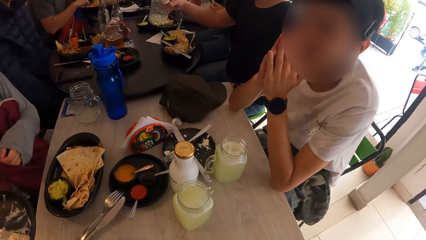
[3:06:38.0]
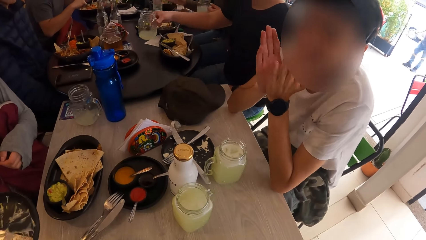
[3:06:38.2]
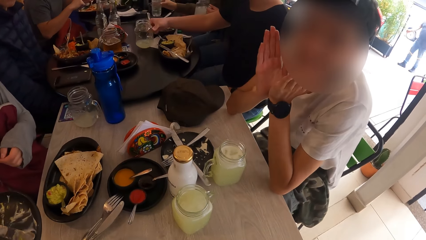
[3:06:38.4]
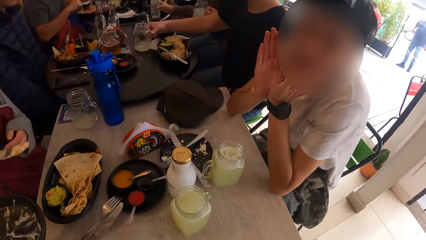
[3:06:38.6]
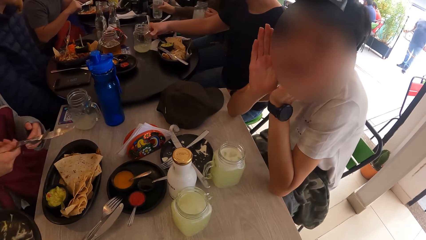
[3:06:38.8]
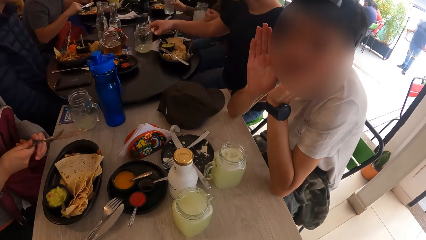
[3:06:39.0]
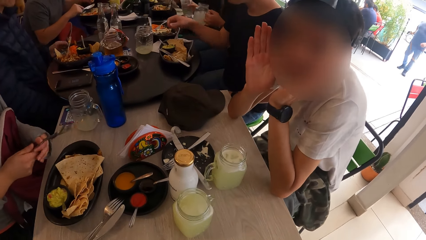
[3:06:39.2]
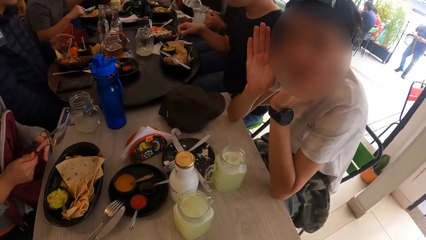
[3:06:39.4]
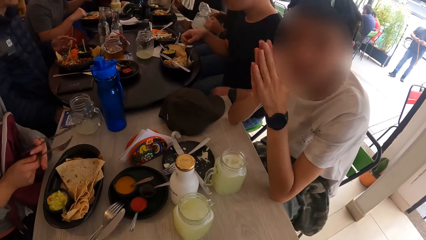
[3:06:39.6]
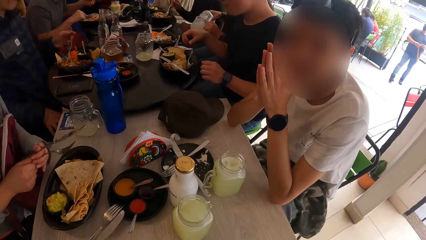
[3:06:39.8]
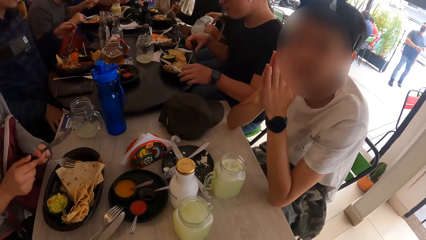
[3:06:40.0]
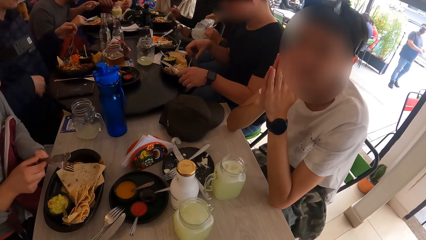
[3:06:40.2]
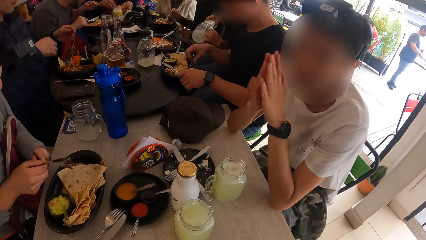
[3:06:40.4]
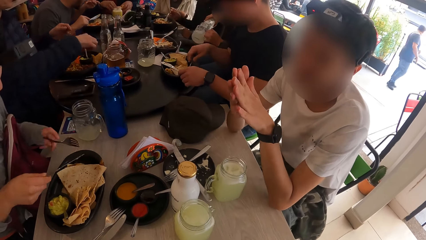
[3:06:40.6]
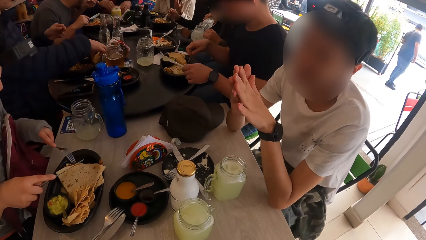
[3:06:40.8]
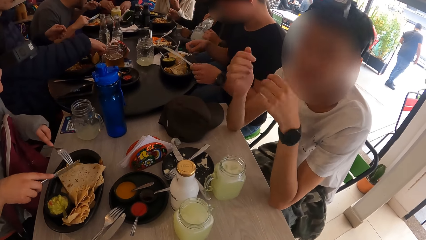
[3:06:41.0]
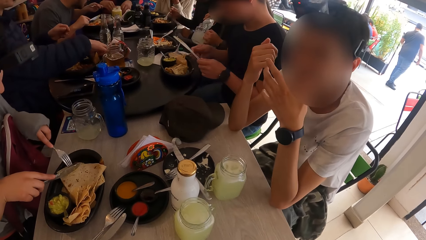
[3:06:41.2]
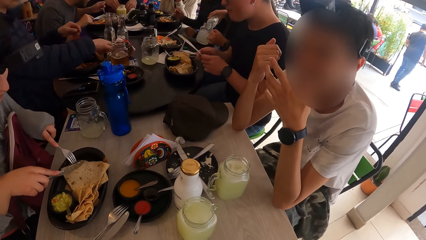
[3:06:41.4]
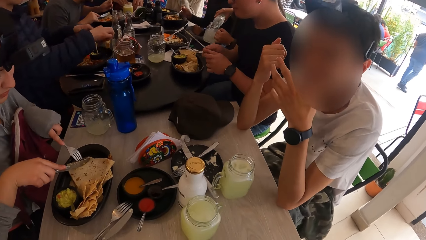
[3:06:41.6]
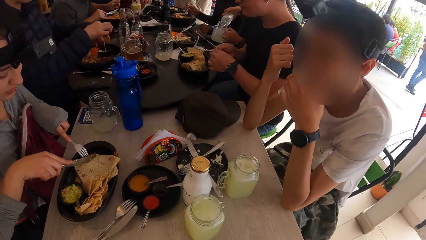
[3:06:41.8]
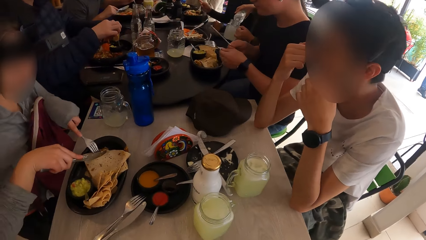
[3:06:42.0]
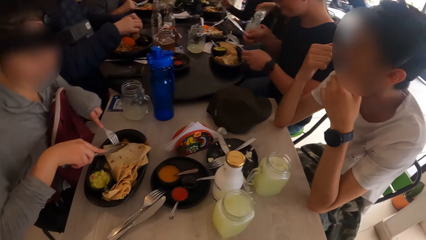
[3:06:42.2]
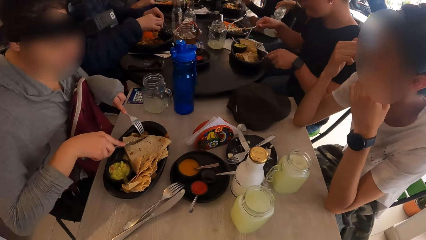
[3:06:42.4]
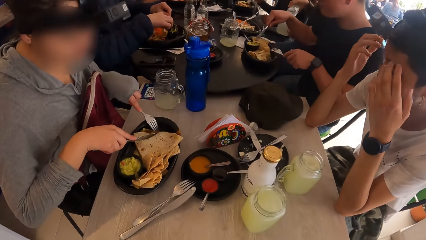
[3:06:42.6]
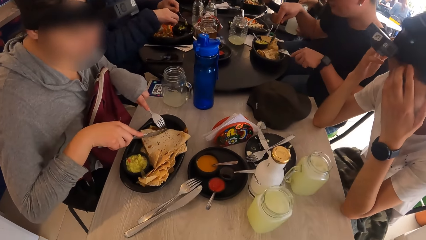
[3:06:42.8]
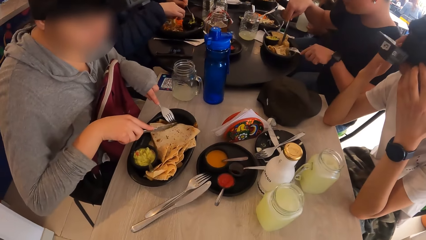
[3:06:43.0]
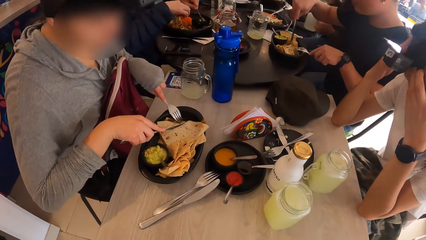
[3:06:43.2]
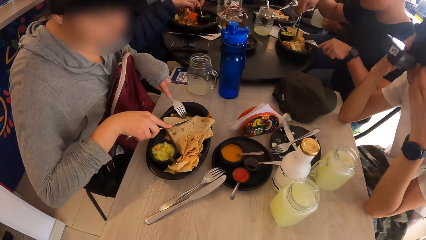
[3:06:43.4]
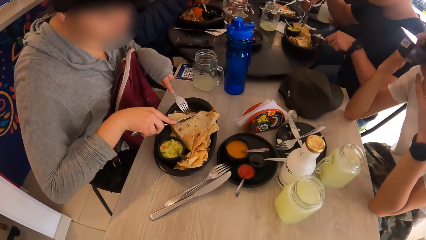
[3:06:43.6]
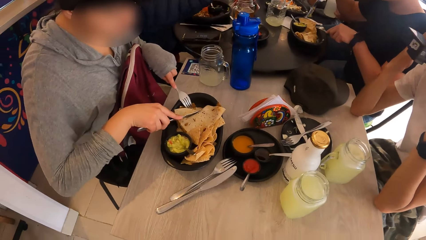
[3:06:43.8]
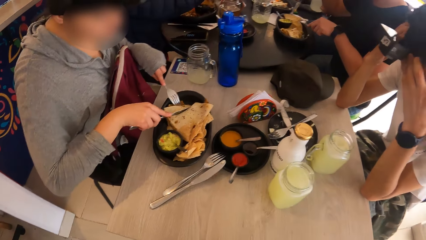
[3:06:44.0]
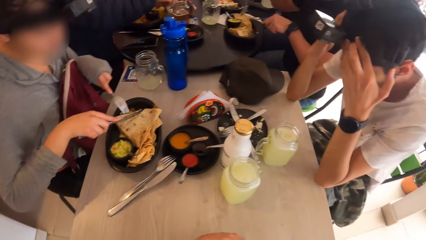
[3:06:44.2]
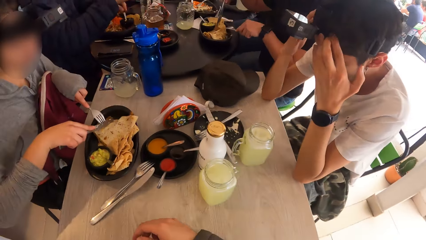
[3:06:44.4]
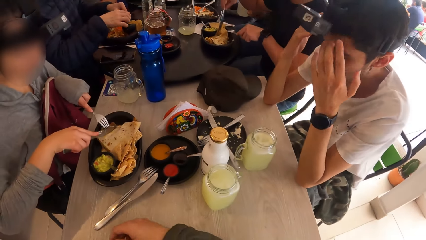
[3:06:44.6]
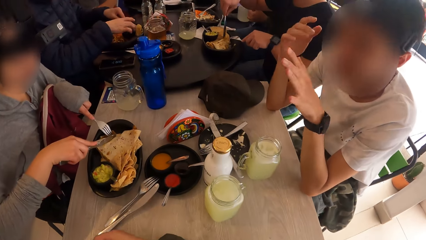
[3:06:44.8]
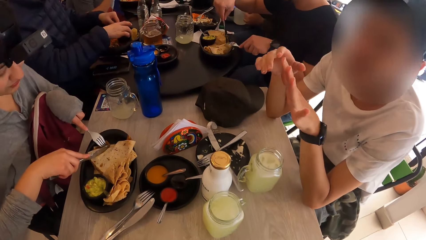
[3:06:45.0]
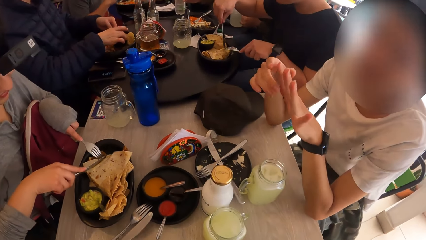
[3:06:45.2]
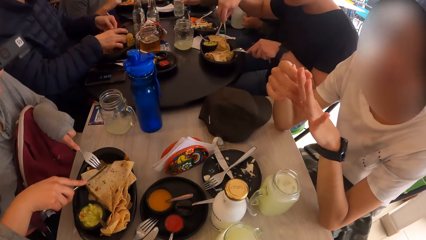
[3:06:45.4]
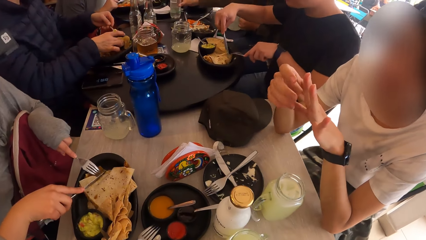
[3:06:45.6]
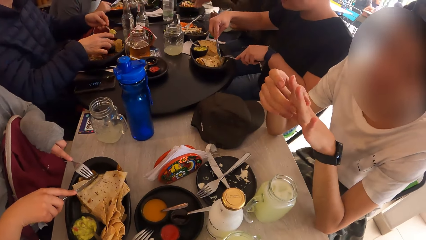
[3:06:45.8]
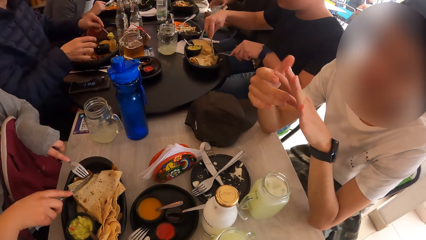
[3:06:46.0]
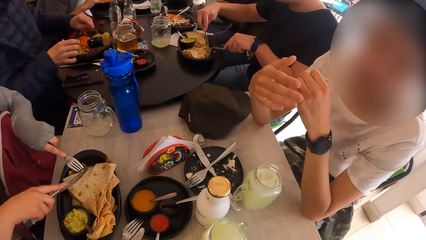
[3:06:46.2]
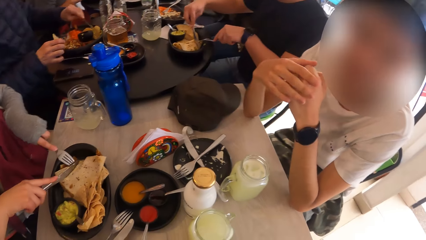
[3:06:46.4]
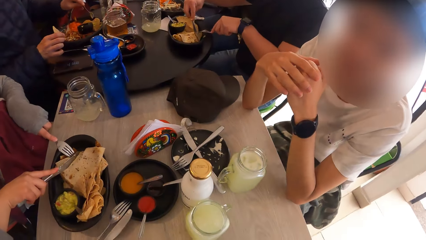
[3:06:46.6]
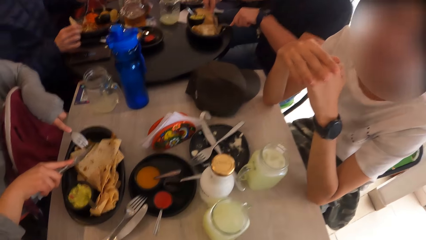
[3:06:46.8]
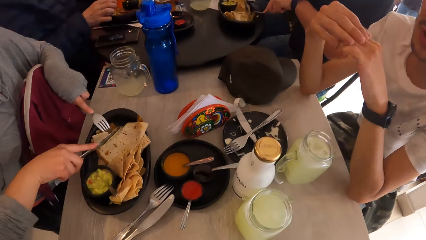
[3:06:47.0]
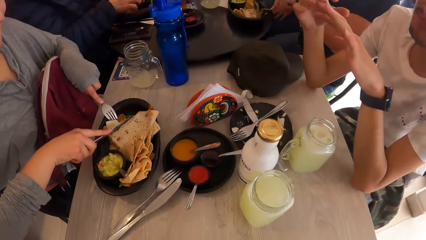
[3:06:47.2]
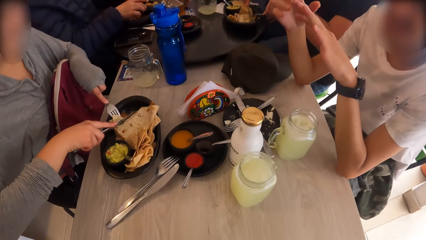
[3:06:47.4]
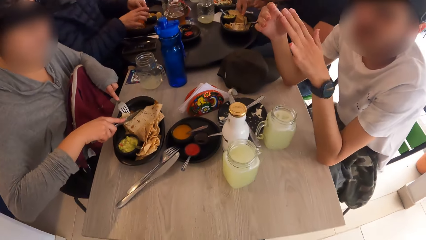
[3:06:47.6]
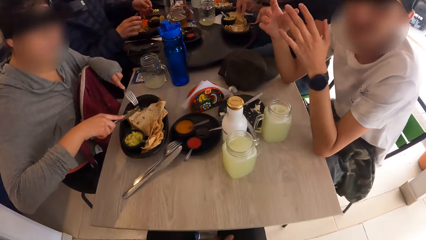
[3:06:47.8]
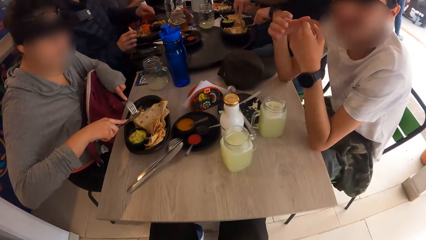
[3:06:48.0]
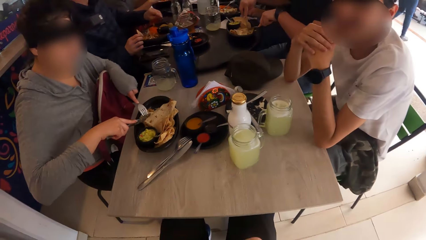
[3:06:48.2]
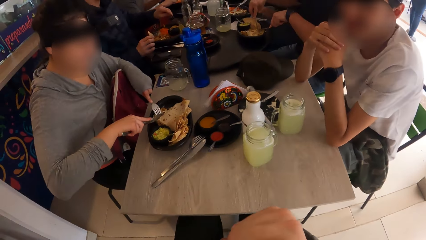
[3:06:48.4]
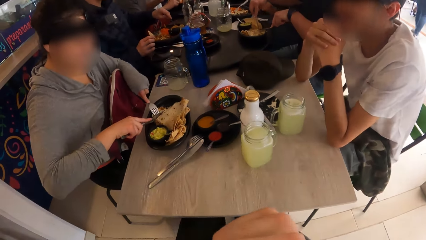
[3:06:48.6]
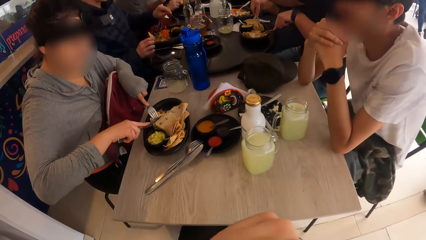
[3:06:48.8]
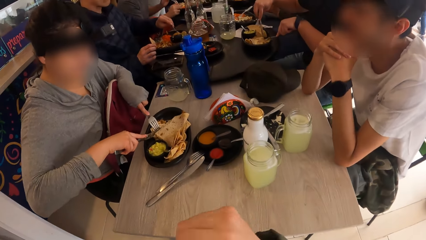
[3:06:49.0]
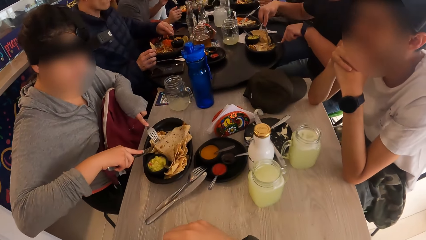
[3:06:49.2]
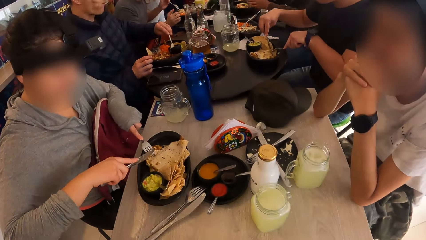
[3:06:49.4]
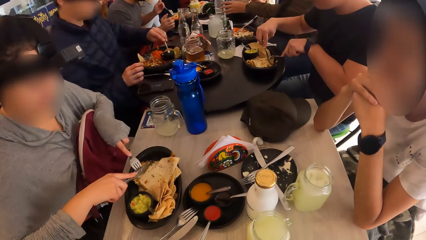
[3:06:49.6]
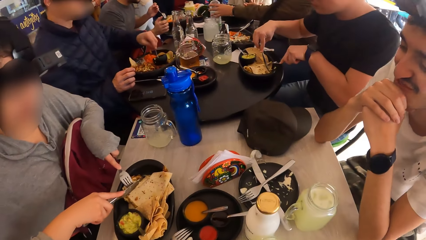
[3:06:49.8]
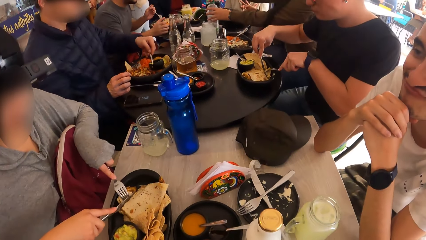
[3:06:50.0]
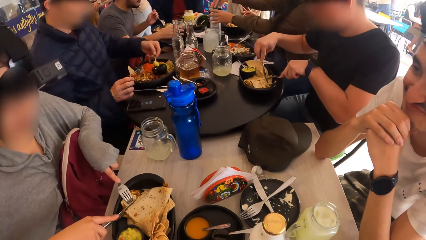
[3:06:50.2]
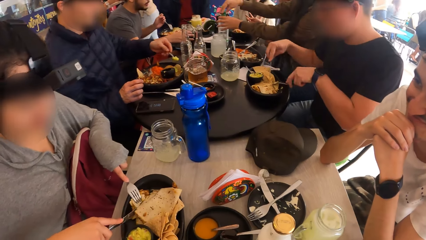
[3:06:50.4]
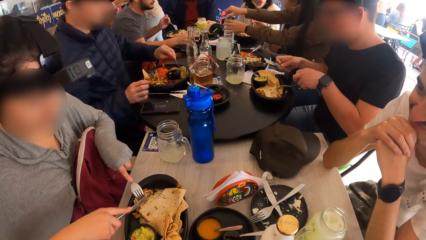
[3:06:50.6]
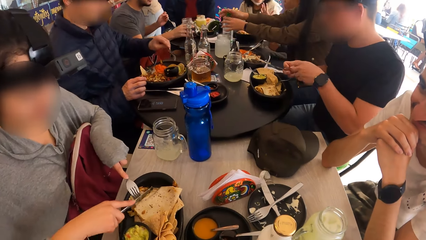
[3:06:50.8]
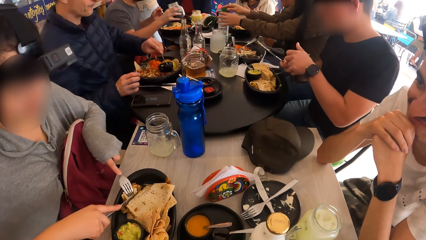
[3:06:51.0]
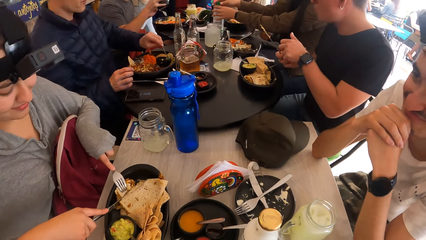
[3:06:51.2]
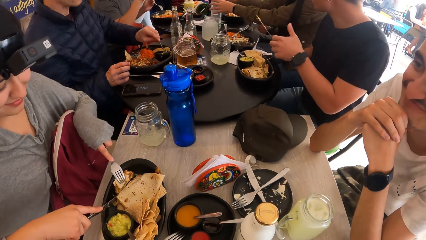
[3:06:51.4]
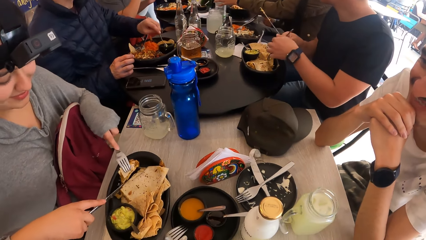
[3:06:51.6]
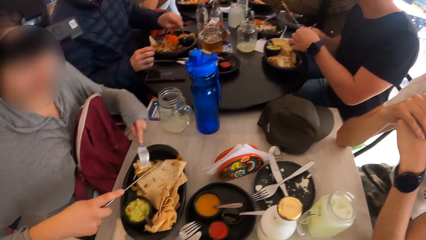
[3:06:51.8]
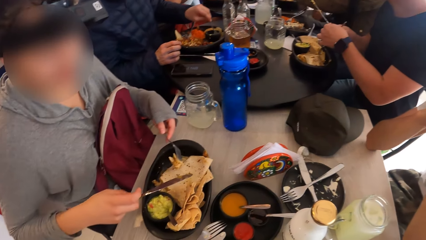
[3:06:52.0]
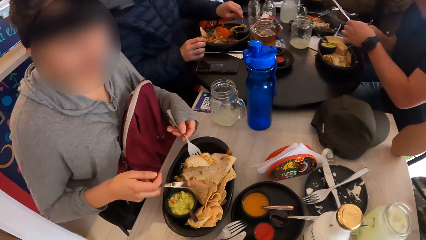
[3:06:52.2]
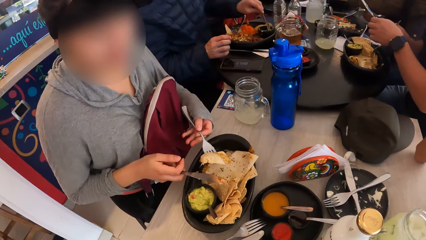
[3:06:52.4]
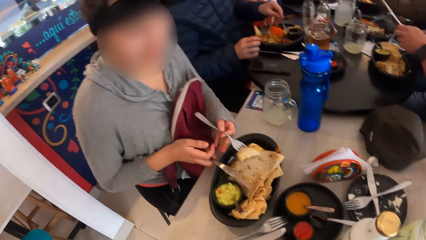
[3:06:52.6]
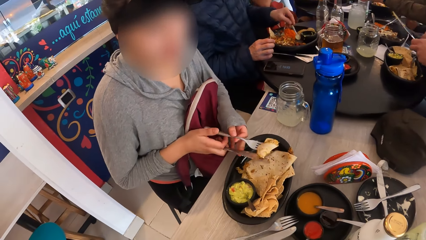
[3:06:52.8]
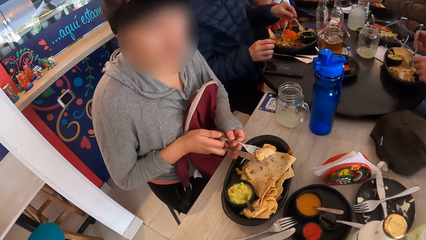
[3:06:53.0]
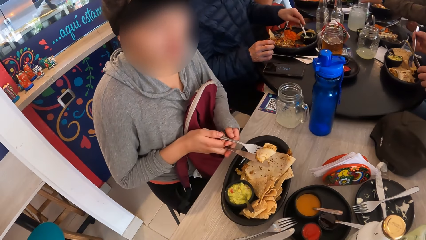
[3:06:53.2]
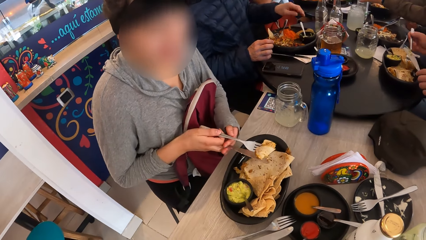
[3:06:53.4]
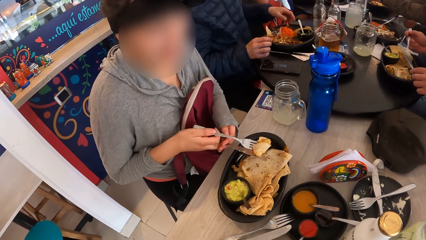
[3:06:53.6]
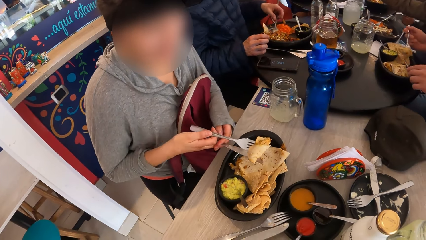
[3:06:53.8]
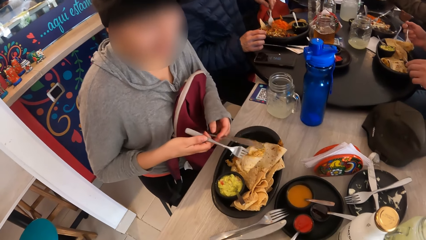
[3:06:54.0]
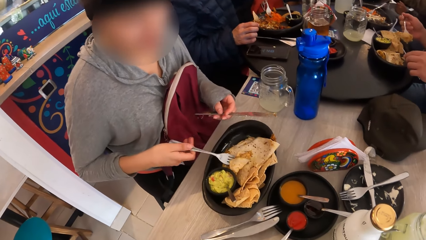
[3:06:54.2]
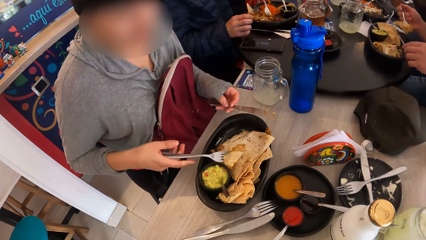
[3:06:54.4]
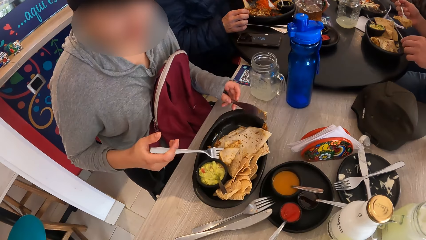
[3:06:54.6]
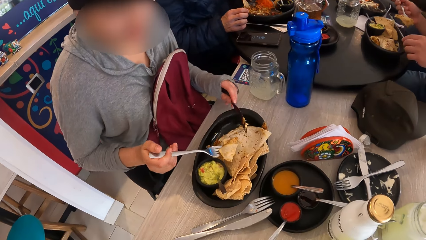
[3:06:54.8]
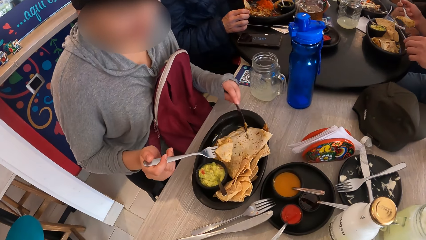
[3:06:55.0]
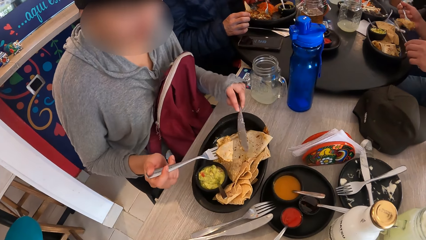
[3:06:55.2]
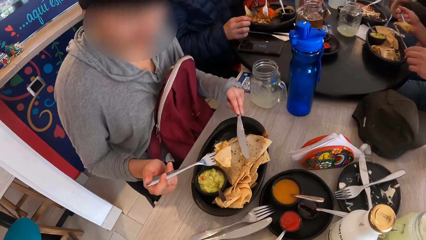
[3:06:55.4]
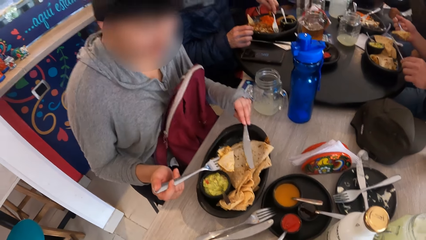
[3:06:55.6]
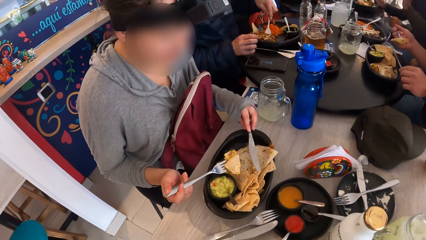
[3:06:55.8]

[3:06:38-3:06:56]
A woman picks up a knife and a fork from the plate in a waiter's hands with her right hand. A man drops the cup in his right hand on the table. Another woman picks up the bottle on the table with her right hand. Another man gestures out with hands. The first woman swaps the knife and fork in both hands. The other woman pours water from the bottle in her right hand in the cup in her left hand. The first woman holds the fork. The first man picks up the fork and knife in the plate with both hands. The first woman cuts the pancake or flat bread in the plate with the fork and knife in both hands. The first man swaps the fork and knife in the plate in both hands. A third man picks up a pancake from his plate with his right hand. The third man scoops butter from a bowl with a spoon in his left hand in the plate. The other woman drops the bottle in her right hand on the table. The second man gestures out with hands. The camera wearer looks around the room. The other woman covers the bottle on the table with its lid in her right hand. A fourth man picks up a cup from the table with his right hand. The first man swaps the fork and knife in the plate in both hands. The first woman cuts the flat bread, swaps the fork and the knife in both hands, and holds the flat bread. The third man transfers beans from the plate with the fork in his left hand.
